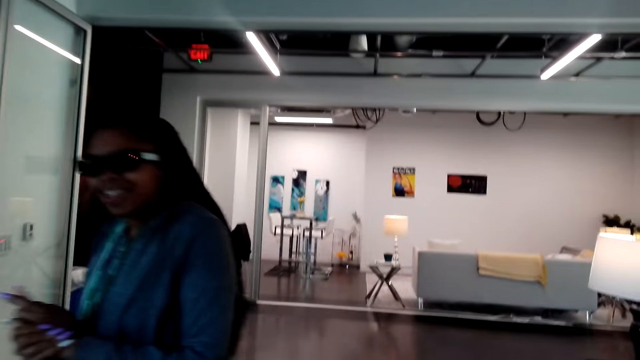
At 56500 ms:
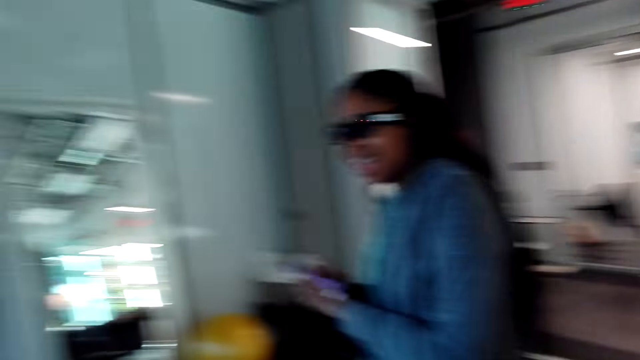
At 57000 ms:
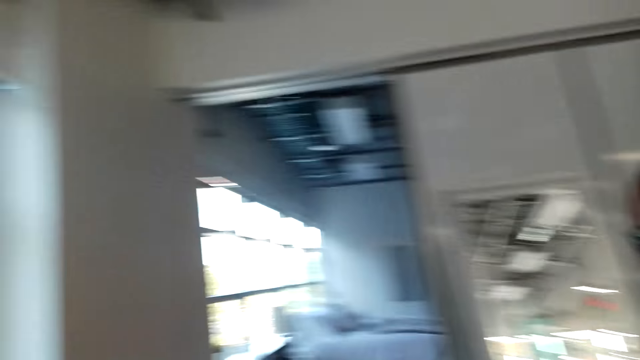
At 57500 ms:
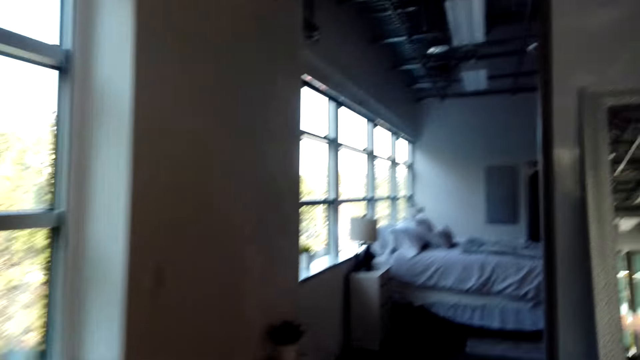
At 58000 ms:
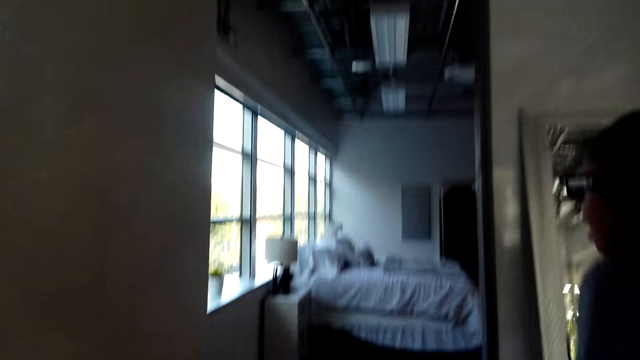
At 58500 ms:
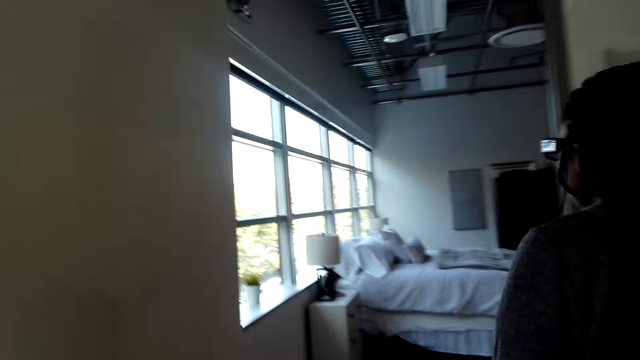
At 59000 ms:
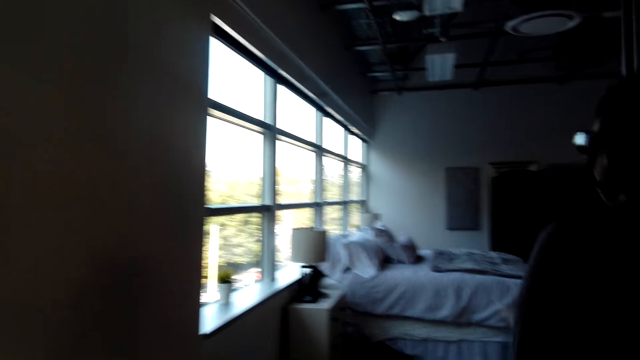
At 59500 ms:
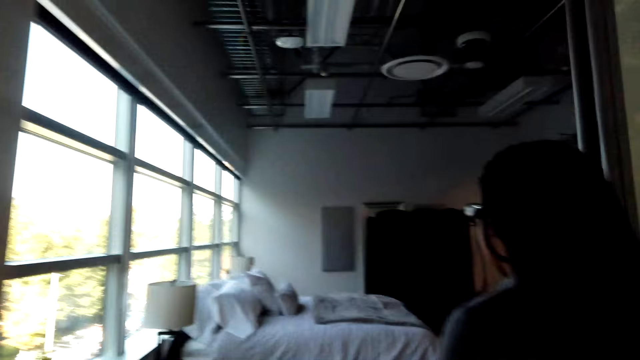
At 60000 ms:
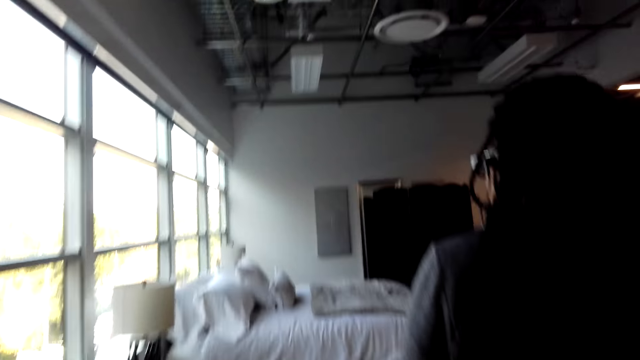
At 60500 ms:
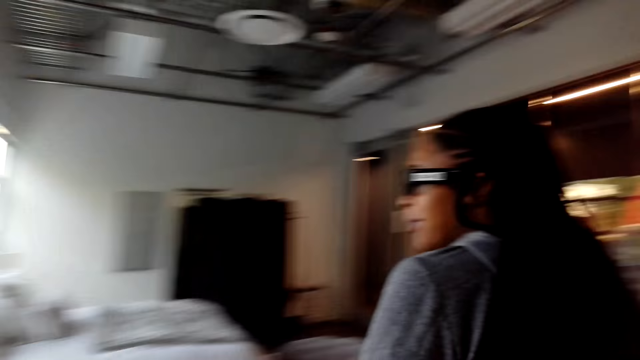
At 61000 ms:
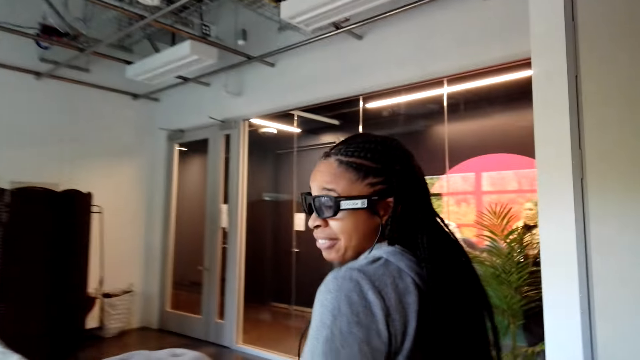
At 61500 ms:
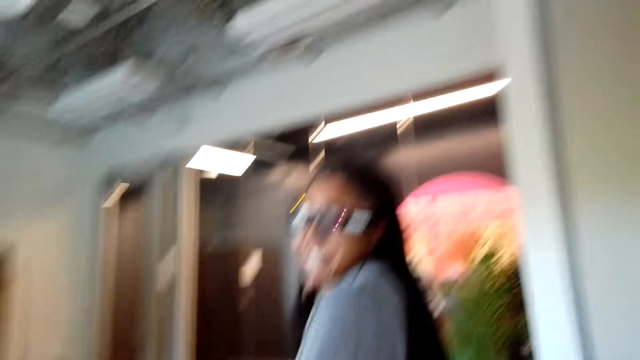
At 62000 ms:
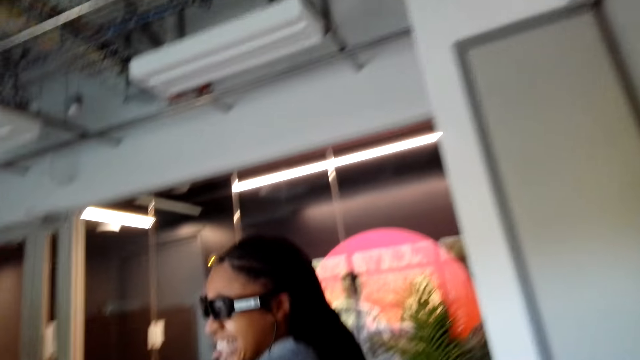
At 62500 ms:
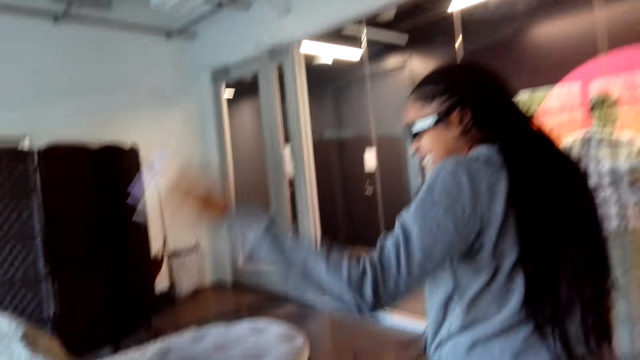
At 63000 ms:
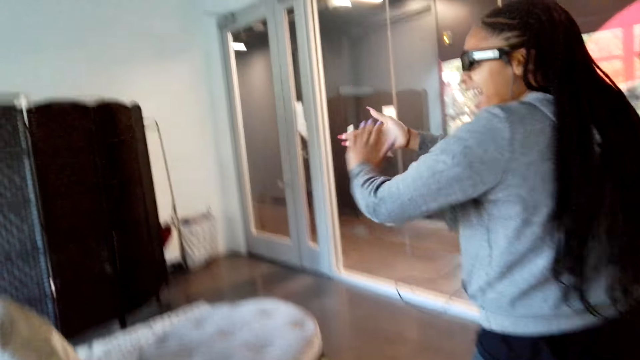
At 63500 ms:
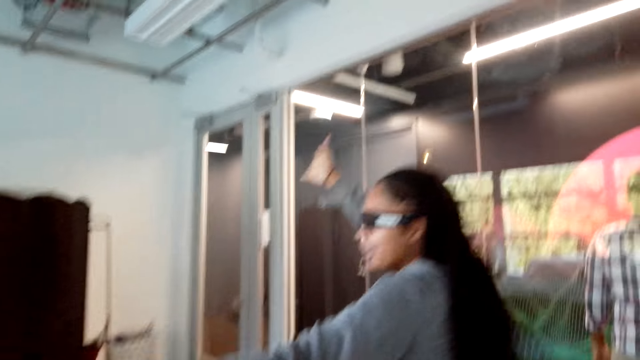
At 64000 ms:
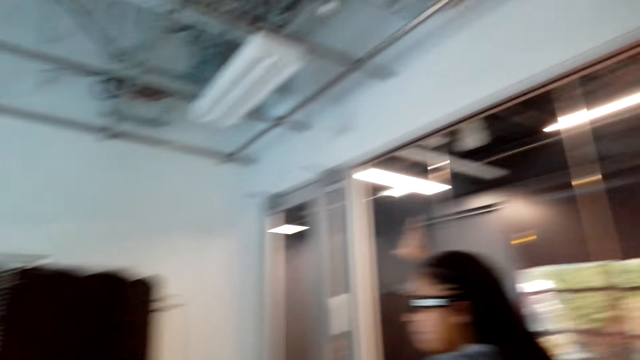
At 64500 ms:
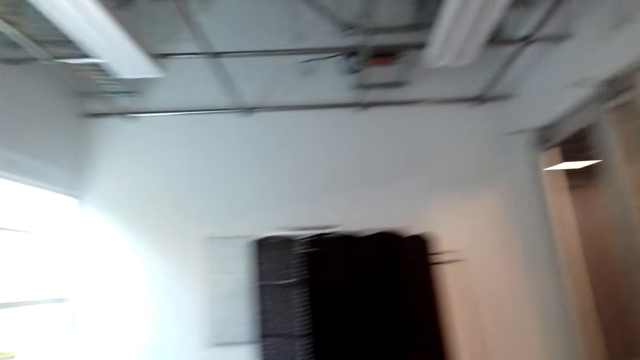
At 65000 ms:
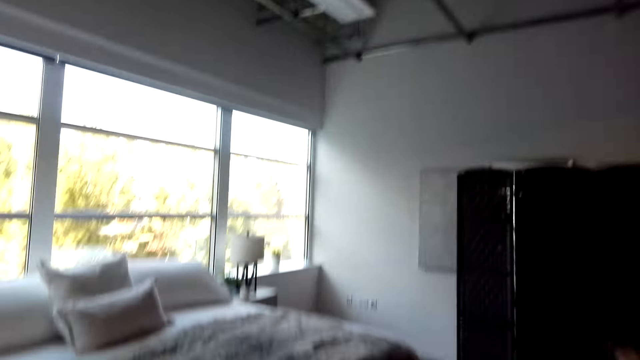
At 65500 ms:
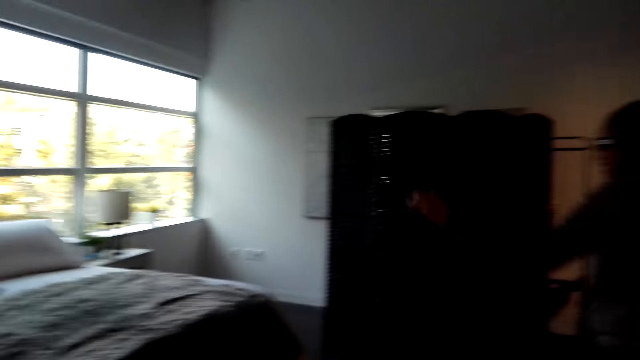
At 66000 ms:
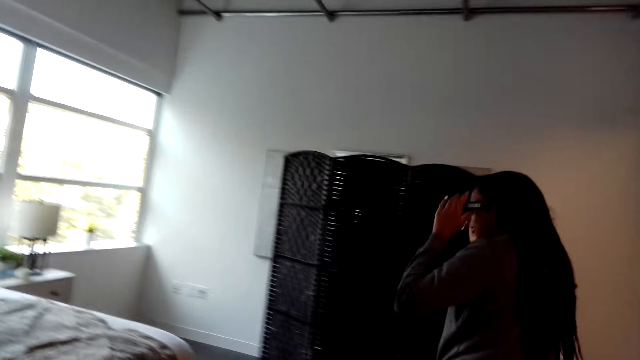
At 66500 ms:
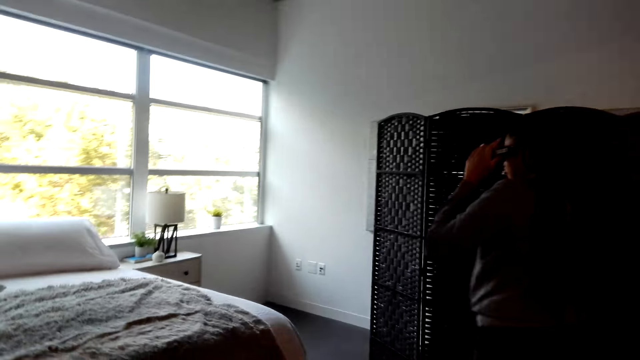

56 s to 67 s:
The camera wearer walks into the bedroom with a person. The person walks into the bedroom. The person claps her hands and moves her hands. The camera wearer looks around.

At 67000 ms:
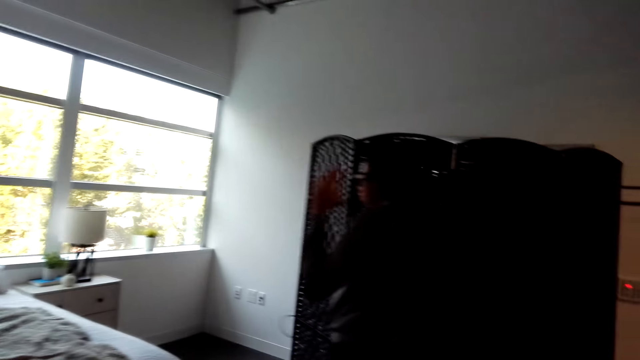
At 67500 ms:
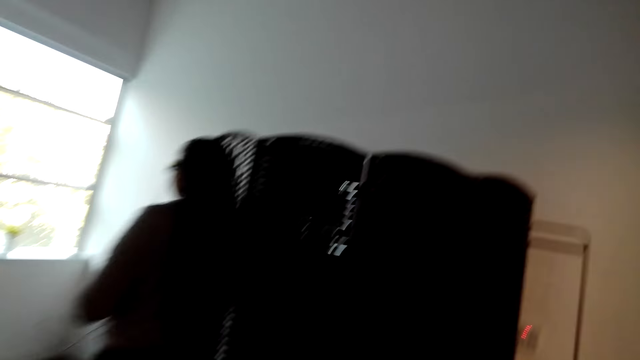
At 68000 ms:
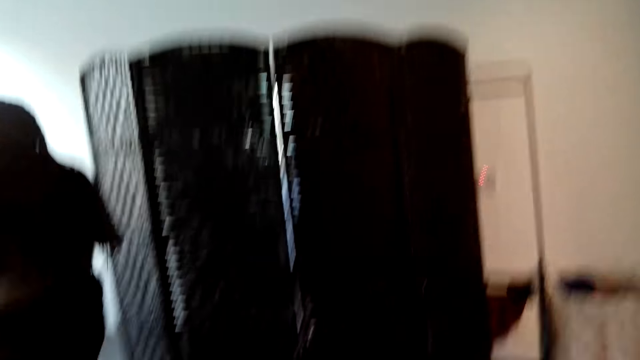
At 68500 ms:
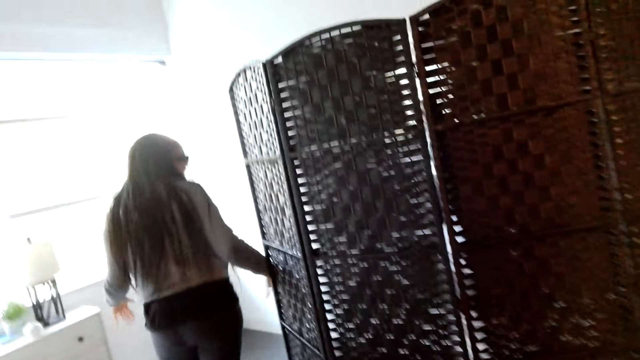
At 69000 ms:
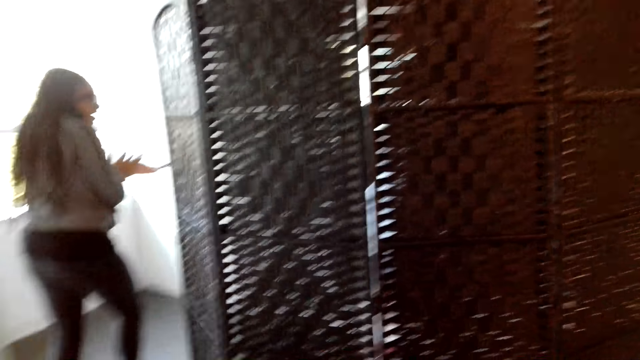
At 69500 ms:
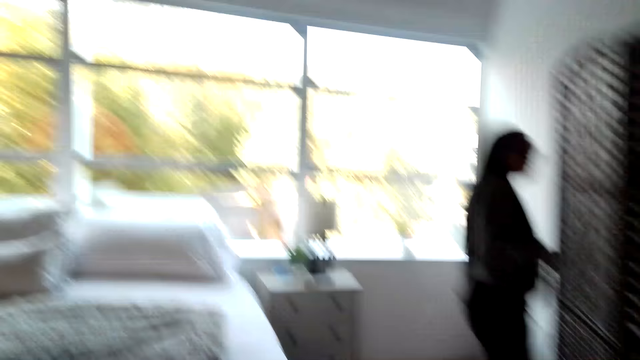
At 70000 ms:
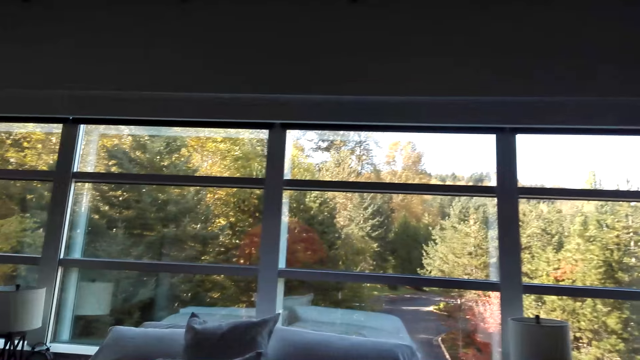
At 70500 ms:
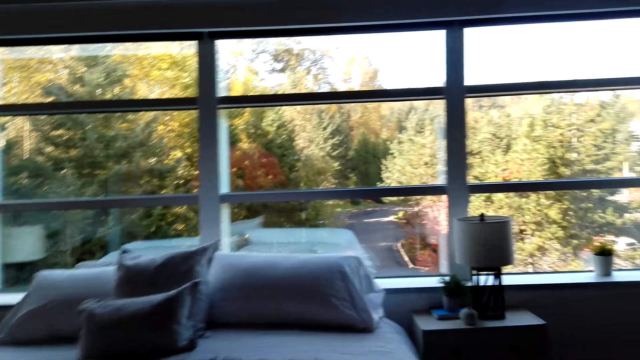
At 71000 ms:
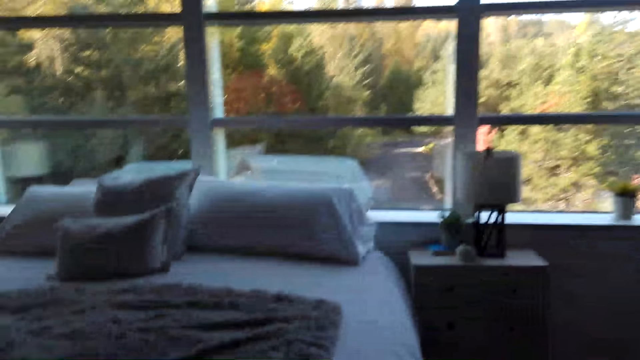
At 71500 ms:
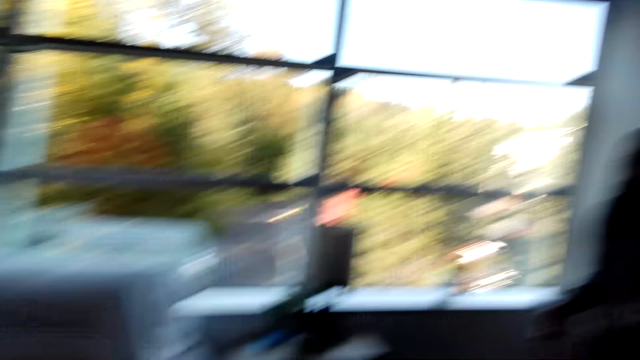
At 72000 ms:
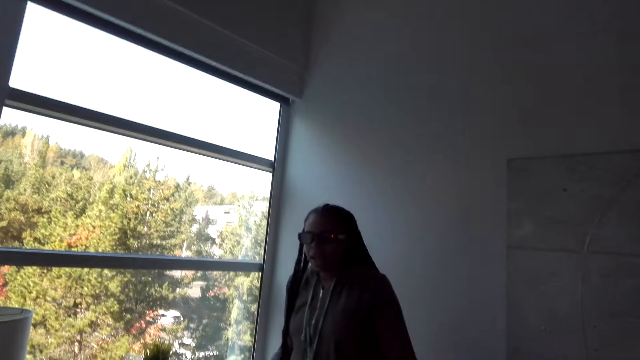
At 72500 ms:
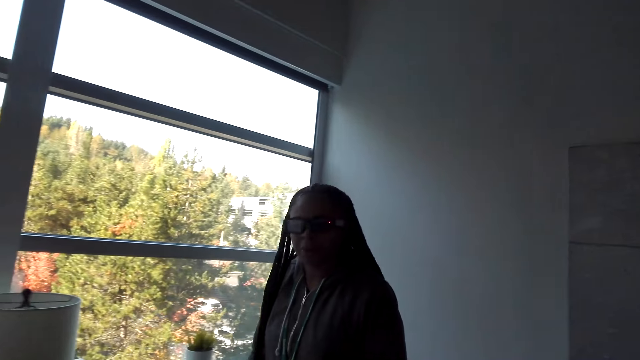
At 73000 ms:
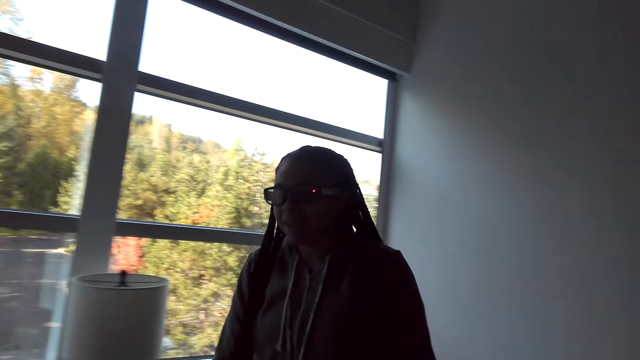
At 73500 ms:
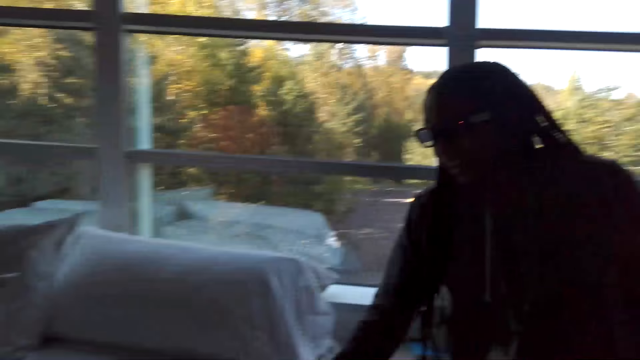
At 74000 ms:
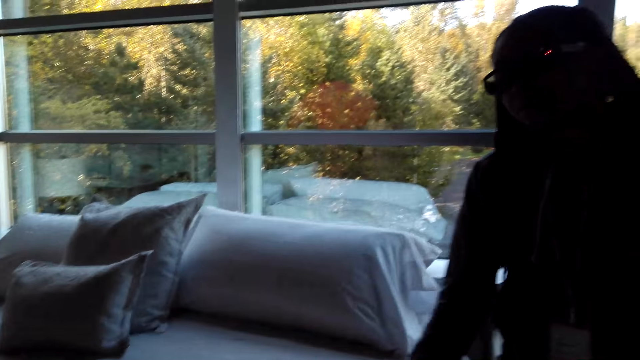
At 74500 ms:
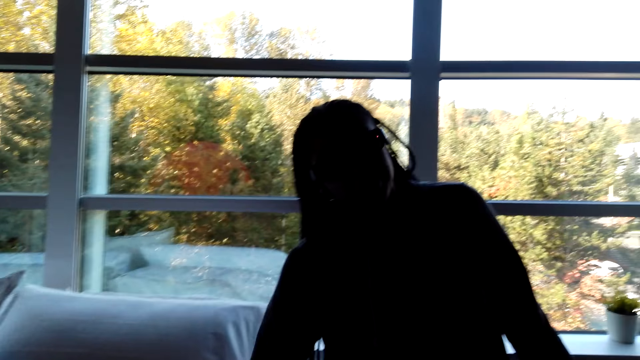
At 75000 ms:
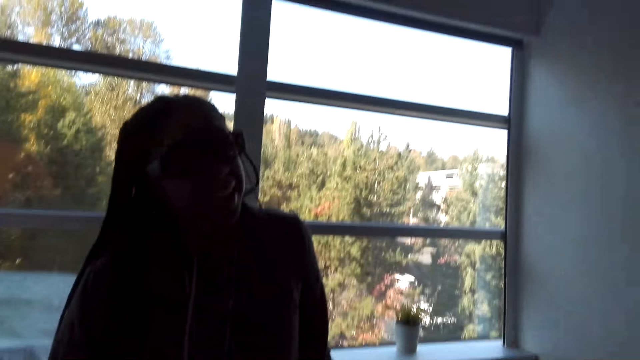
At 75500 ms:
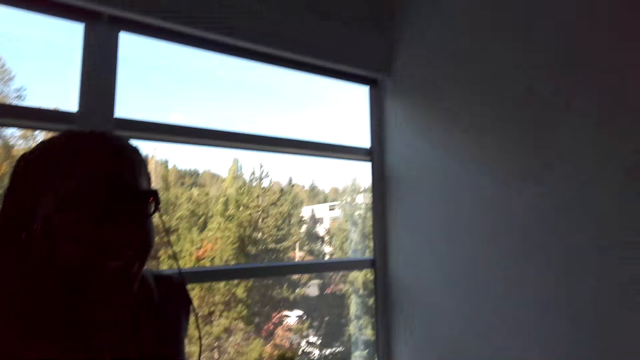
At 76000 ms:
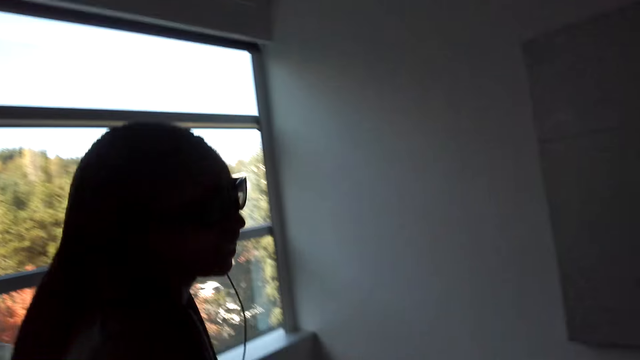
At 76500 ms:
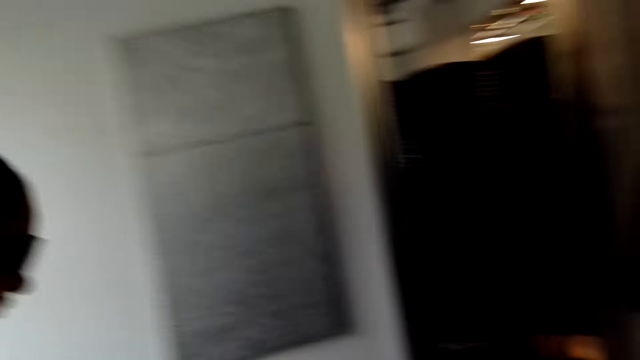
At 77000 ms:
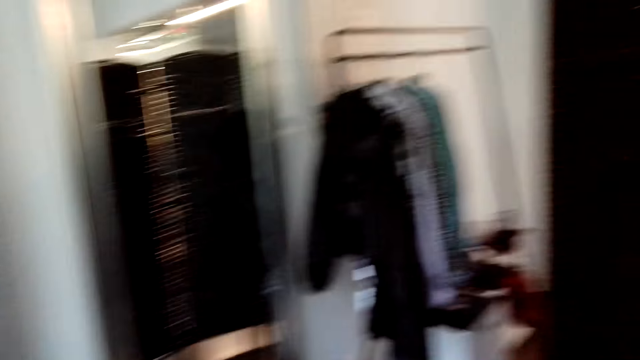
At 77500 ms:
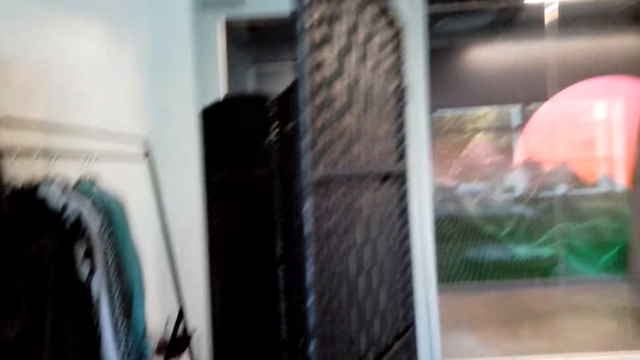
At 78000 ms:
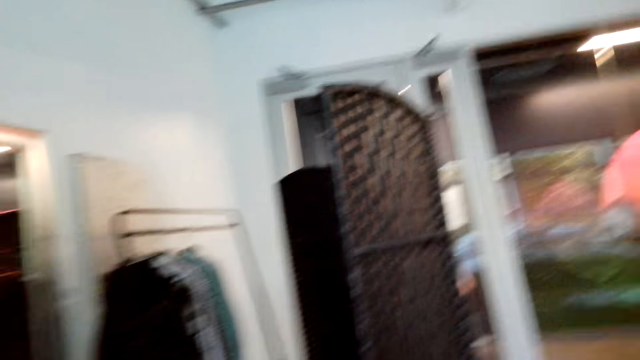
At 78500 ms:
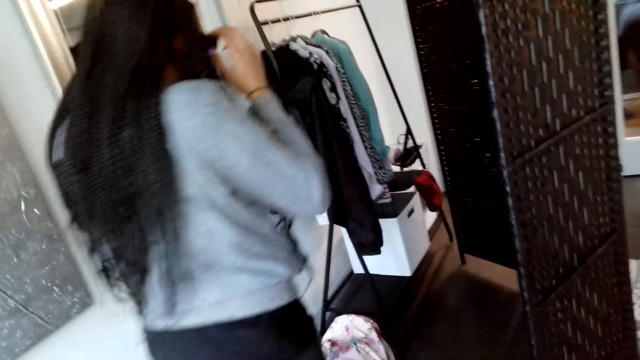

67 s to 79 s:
A person touches the closet. The camera wearer talks to the person. The person touches the bed. The person moves to the closet.
